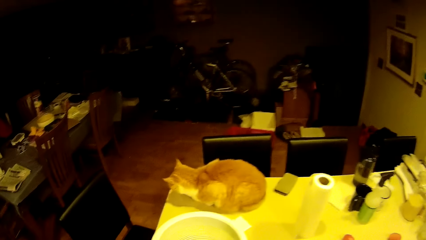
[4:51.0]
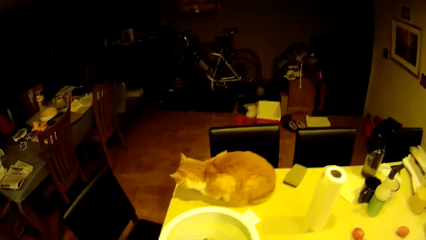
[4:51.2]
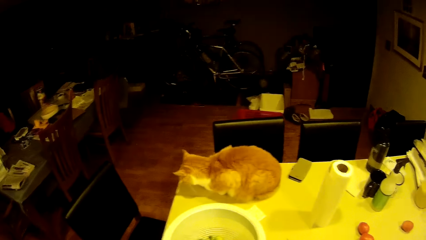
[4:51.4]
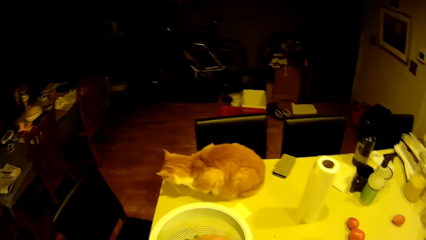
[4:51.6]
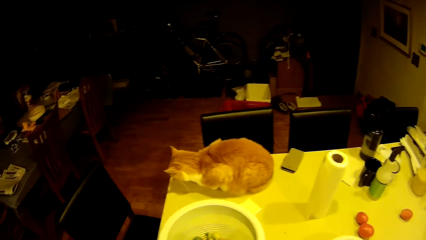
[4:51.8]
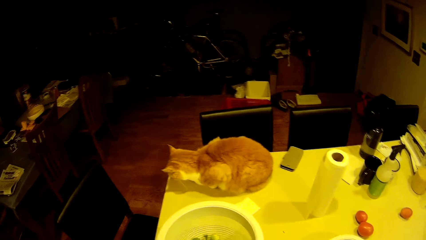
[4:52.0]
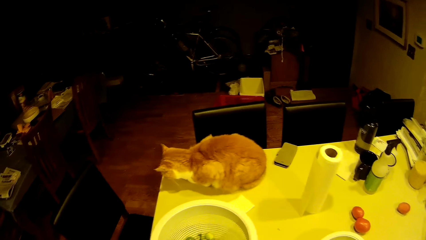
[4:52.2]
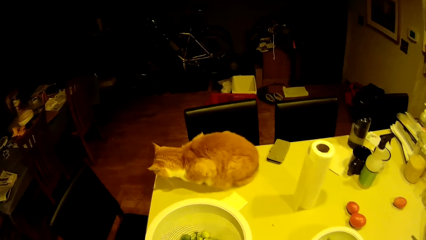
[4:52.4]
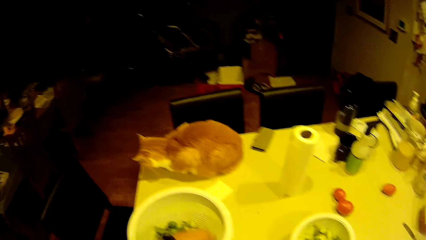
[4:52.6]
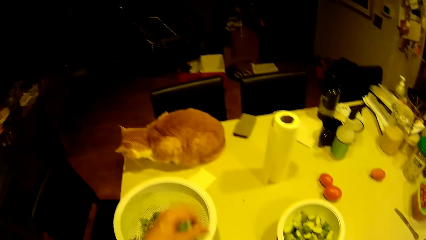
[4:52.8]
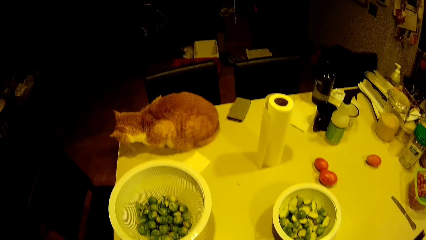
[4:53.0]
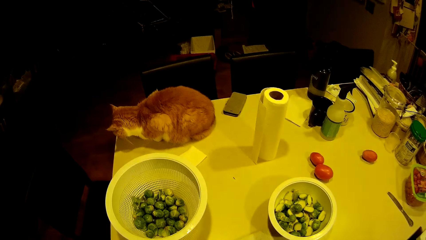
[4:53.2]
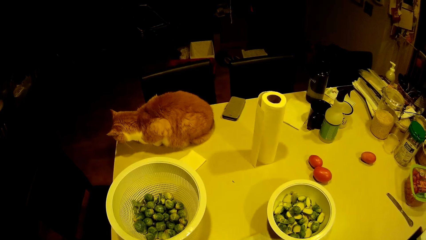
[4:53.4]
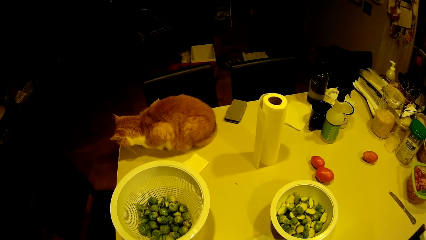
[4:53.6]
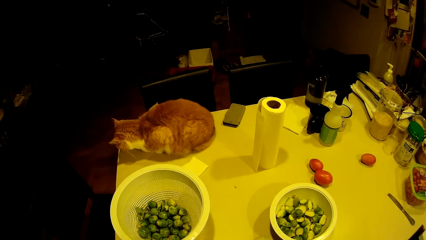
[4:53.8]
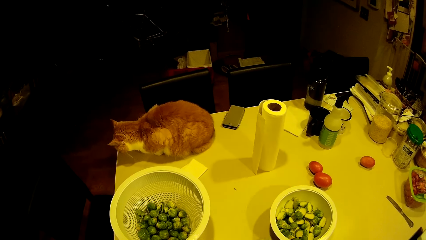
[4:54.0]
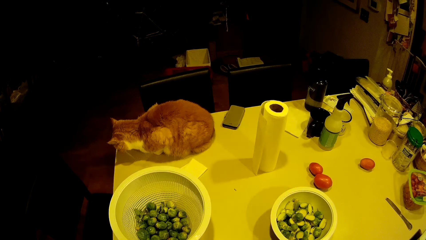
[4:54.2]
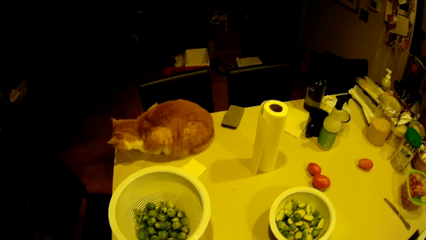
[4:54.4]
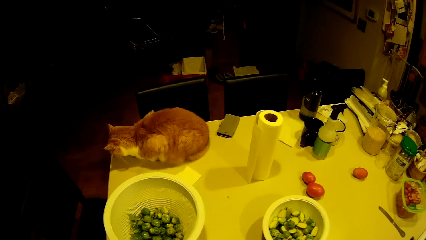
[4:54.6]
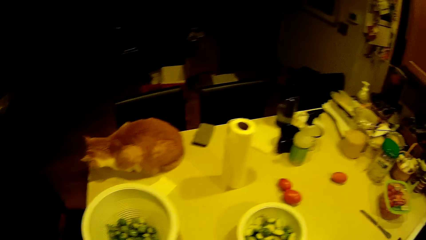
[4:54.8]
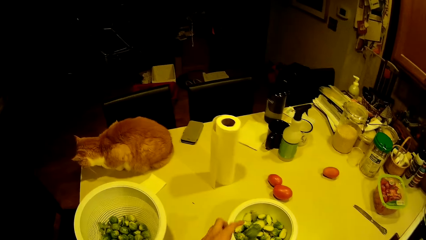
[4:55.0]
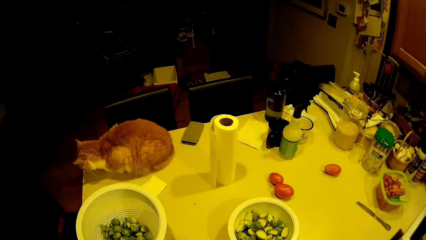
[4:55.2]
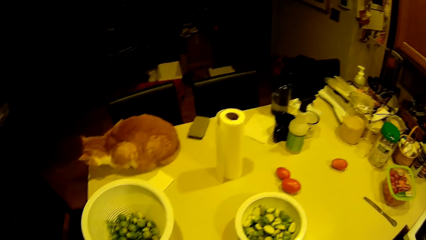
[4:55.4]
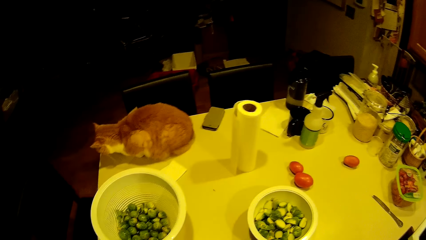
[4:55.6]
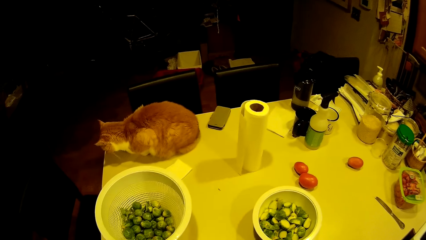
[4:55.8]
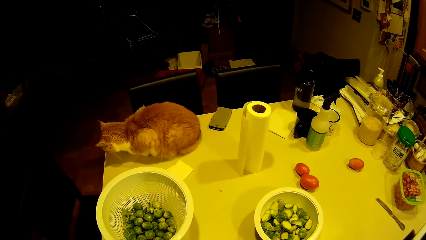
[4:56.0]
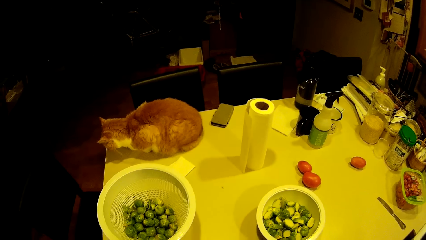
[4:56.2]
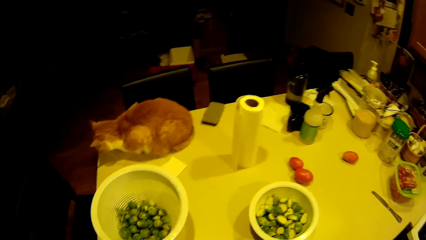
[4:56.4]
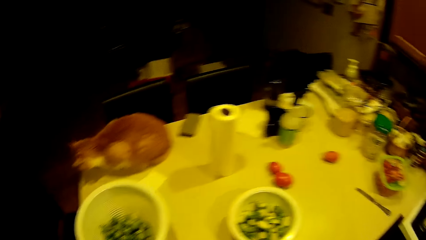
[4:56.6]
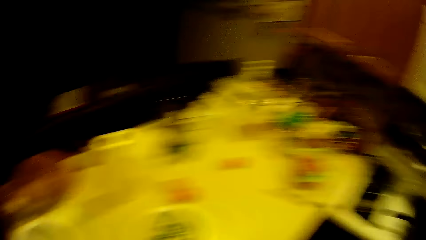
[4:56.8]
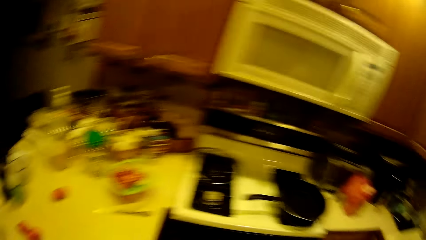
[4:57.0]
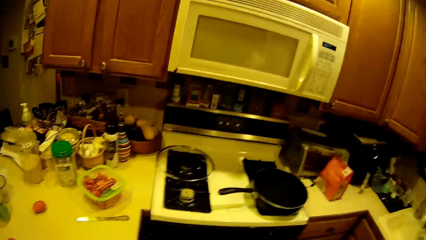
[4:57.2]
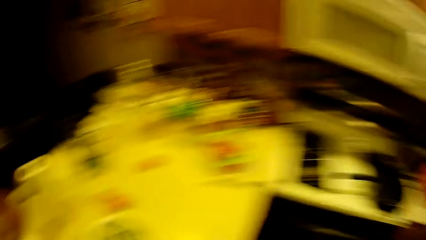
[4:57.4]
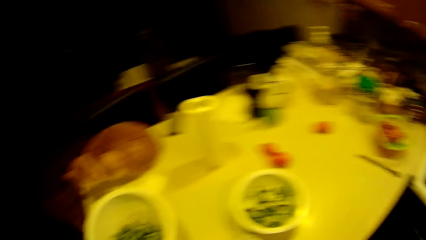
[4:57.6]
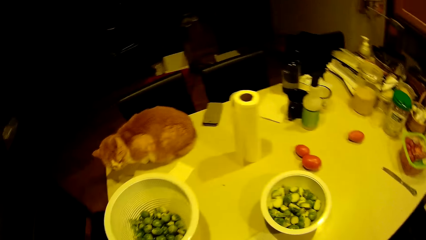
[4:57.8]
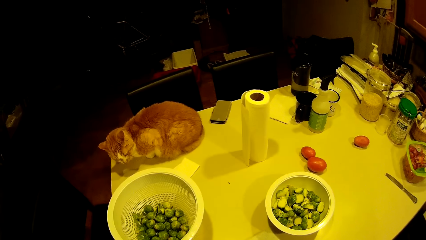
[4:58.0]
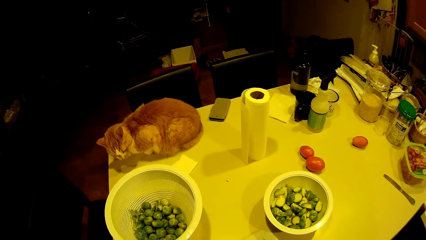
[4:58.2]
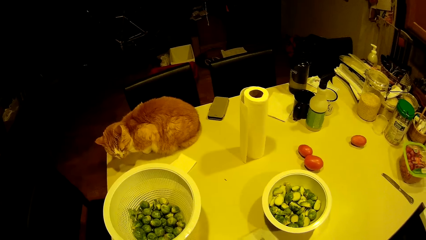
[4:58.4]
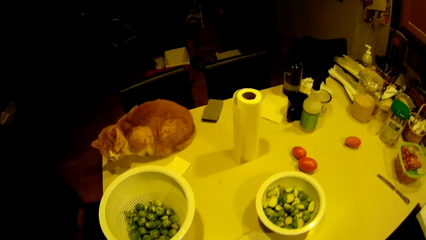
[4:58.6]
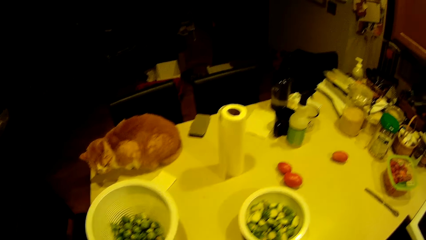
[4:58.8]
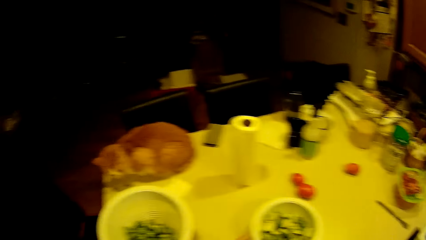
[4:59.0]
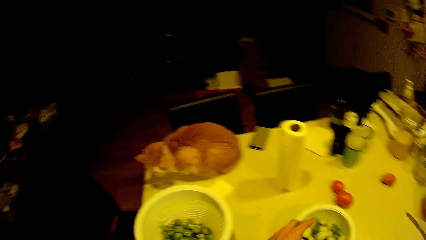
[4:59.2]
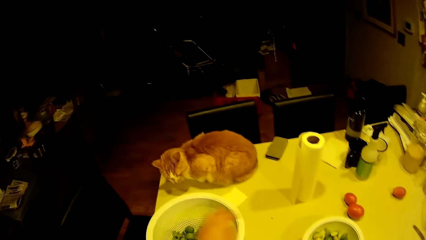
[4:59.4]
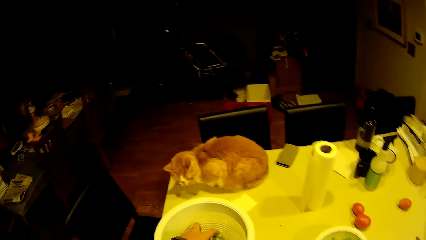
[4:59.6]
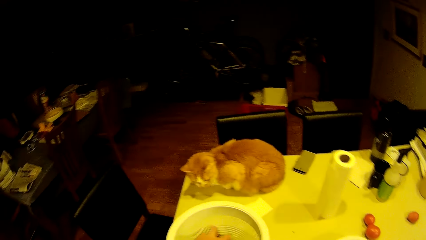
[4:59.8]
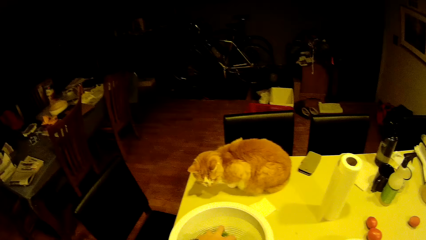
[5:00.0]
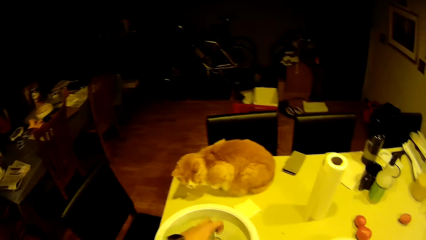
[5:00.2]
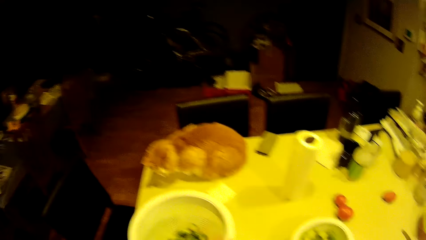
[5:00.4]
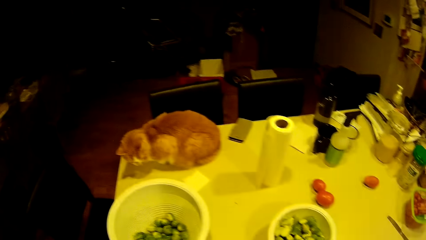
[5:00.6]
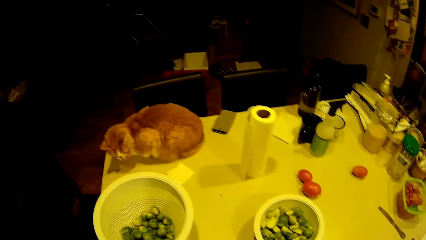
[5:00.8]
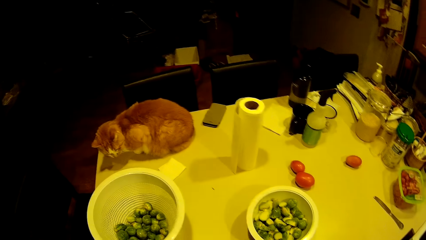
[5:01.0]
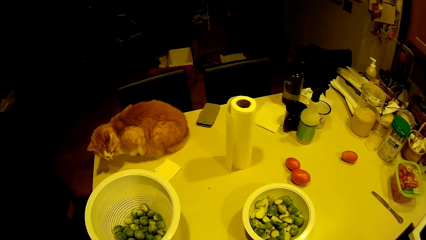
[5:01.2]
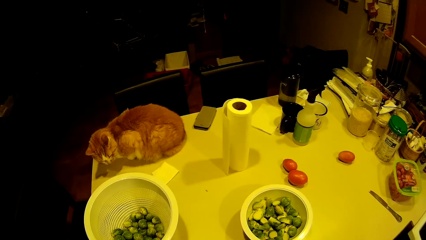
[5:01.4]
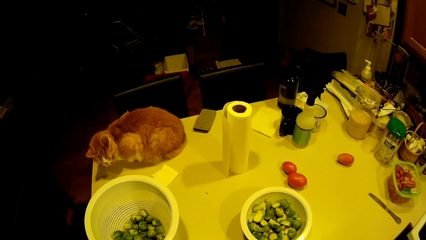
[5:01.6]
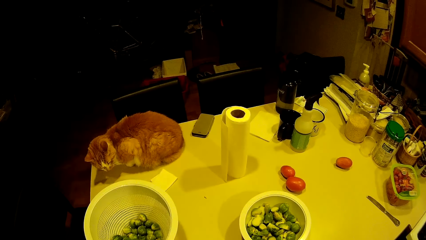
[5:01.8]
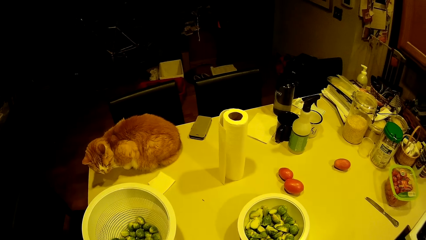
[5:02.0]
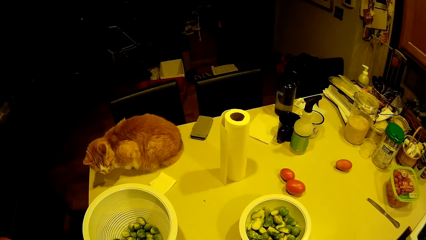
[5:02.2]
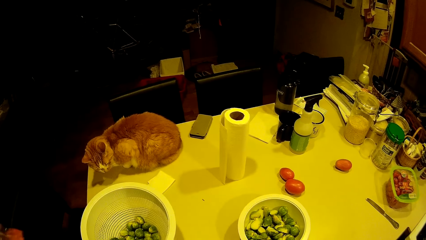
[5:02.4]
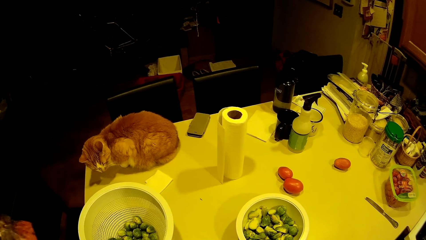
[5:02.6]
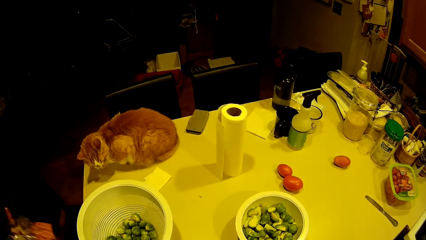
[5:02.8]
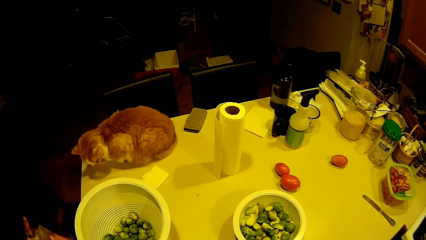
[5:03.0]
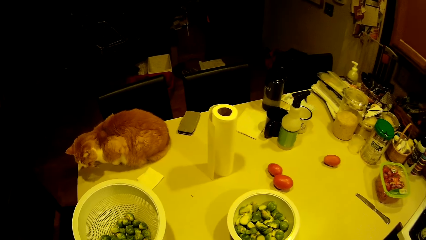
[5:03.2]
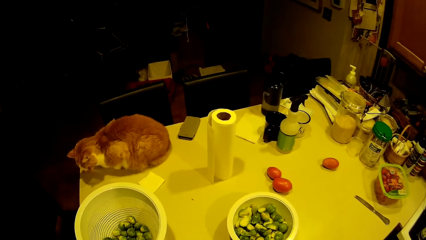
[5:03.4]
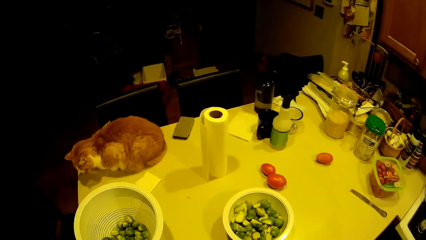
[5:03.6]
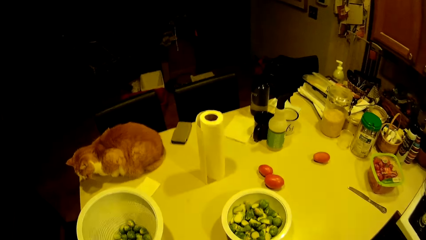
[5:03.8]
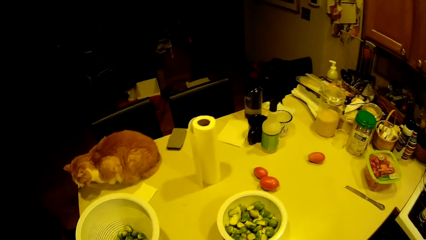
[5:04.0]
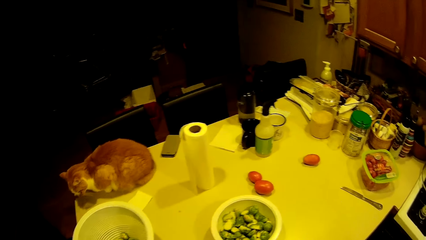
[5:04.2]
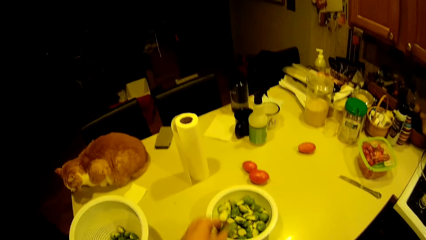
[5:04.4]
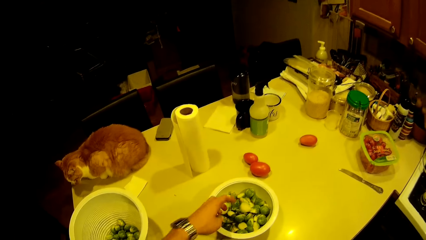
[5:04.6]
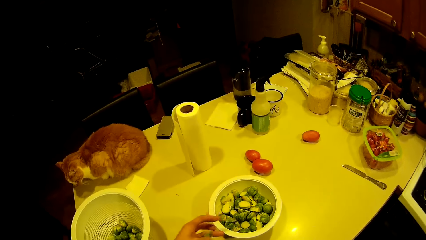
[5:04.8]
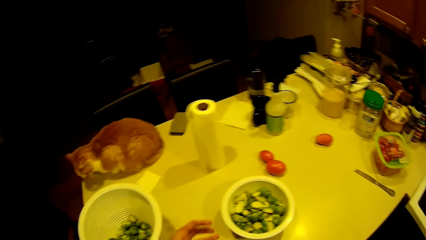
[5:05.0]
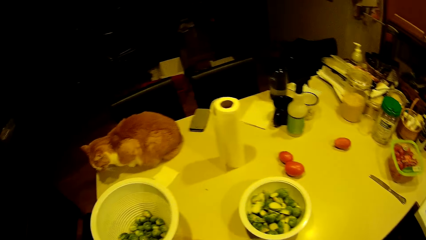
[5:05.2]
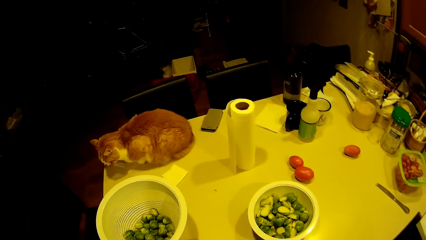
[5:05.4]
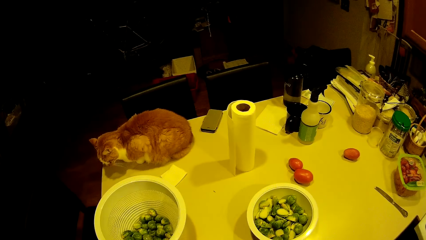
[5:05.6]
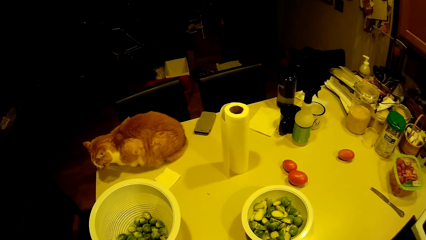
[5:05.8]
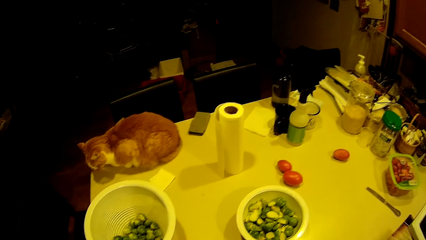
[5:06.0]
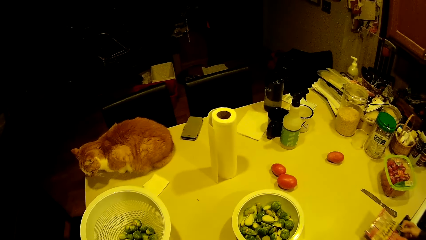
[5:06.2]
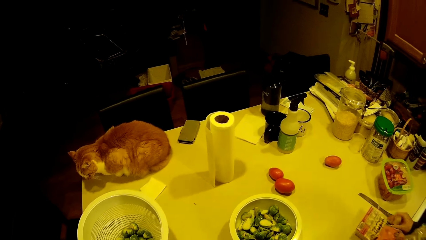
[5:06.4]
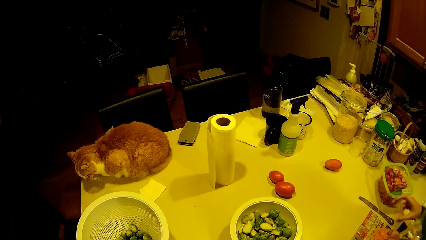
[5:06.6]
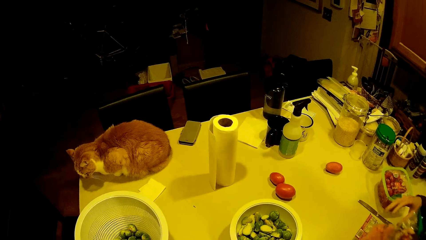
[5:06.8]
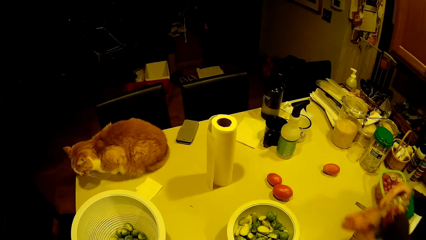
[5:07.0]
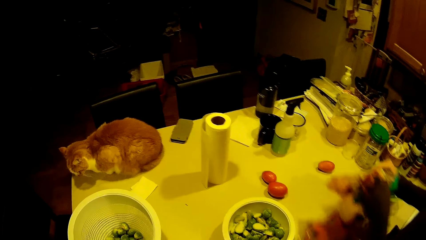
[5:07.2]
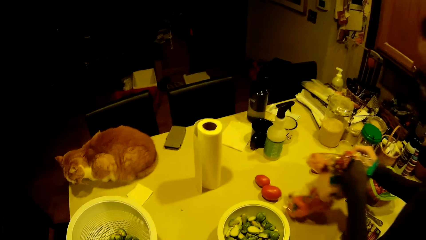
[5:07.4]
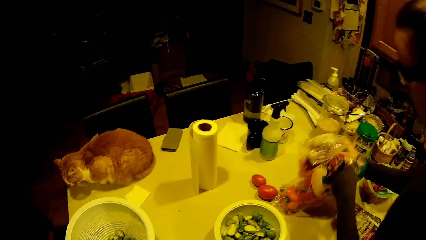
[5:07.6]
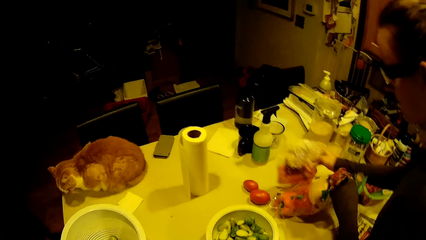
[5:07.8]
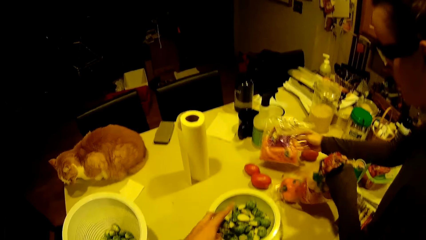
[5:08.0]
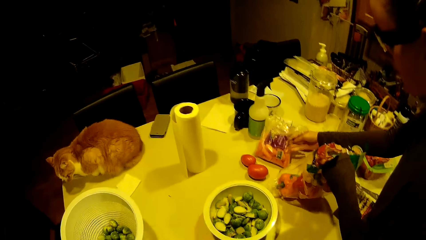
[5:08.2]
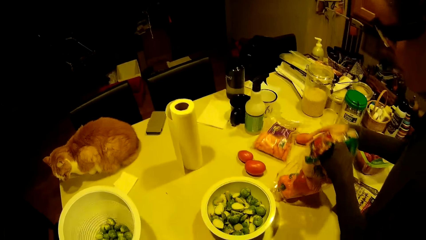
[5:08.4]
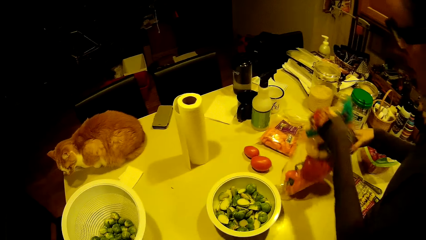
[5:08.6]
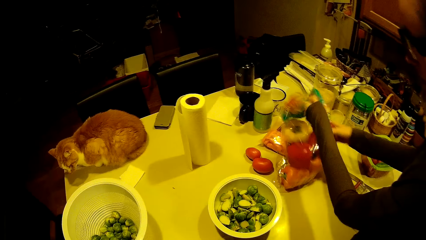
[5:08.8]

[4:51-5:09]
The camera wearer takes green pea from the filter on a worktop with left hand. They put the green pea in the bowl on the worktop. They take green pea from the filter on the worktop with left hand. They place raw food on a plate. They put the green pea in the bowl on the worktop. A woman drops a plastic bag on the worktop. A man places foodstuffs on the table. The camera wearer puts the green peas in the bowl on the worktop.
